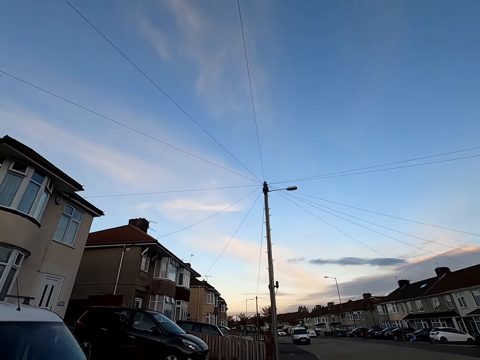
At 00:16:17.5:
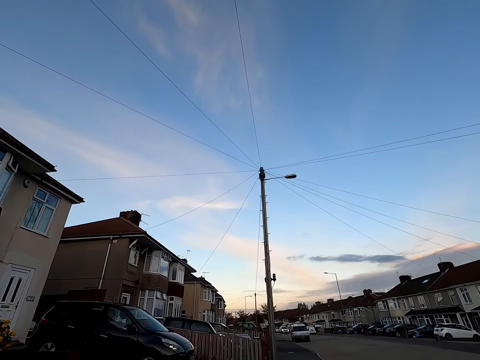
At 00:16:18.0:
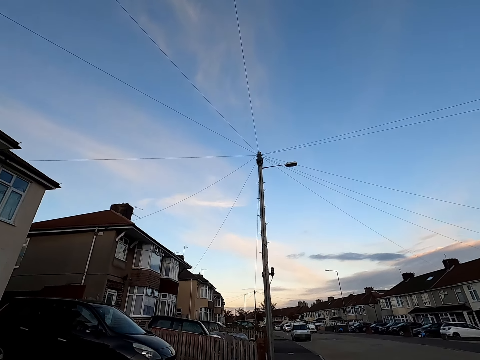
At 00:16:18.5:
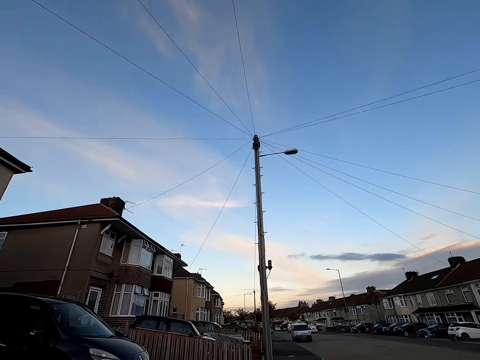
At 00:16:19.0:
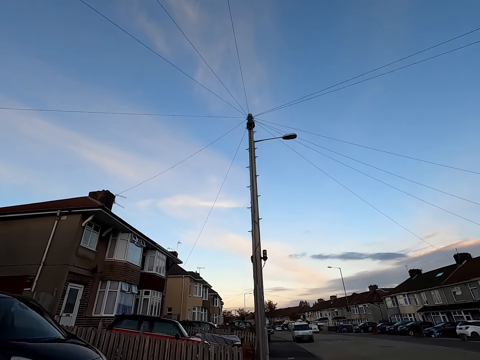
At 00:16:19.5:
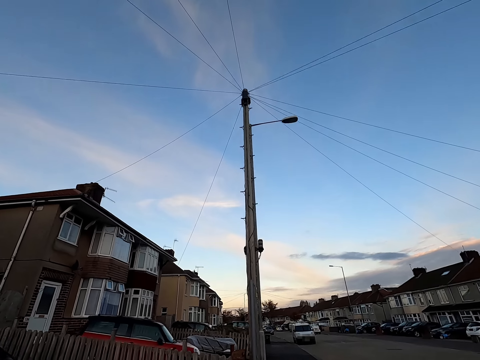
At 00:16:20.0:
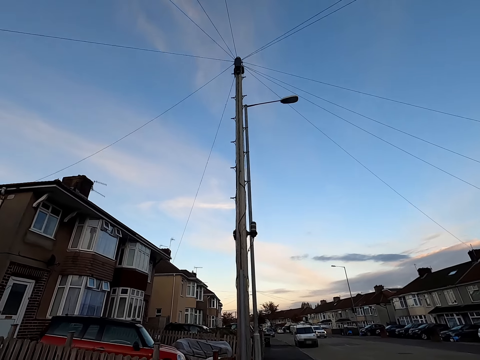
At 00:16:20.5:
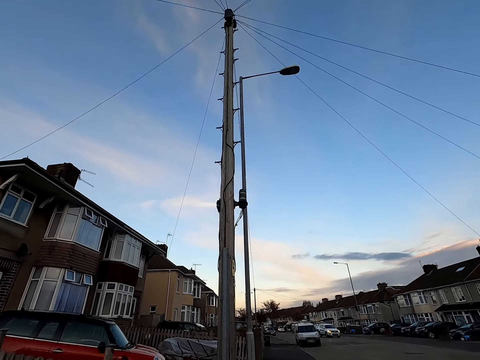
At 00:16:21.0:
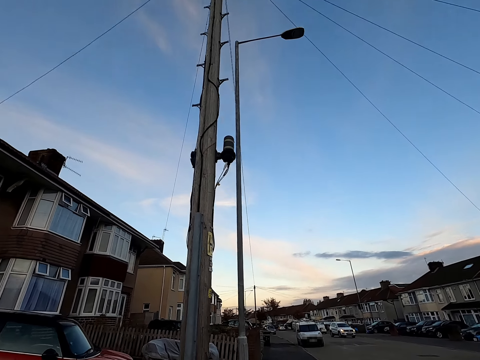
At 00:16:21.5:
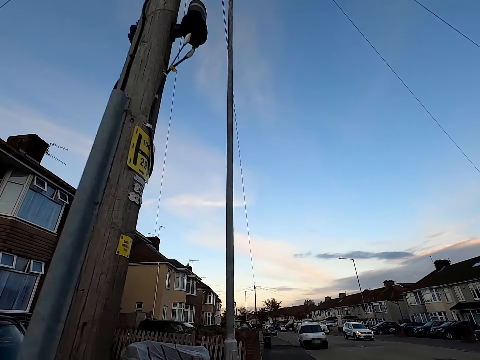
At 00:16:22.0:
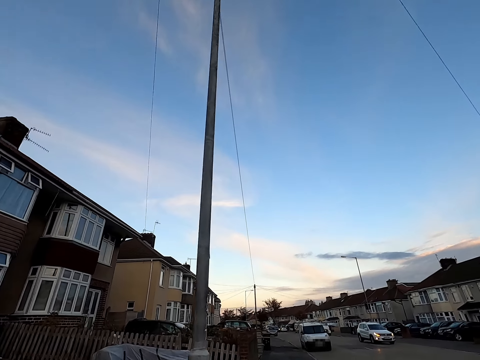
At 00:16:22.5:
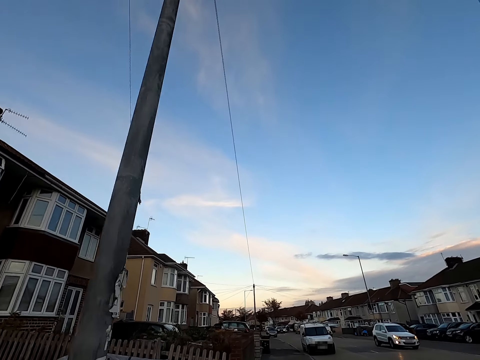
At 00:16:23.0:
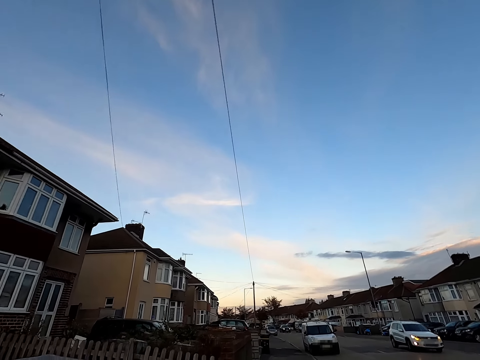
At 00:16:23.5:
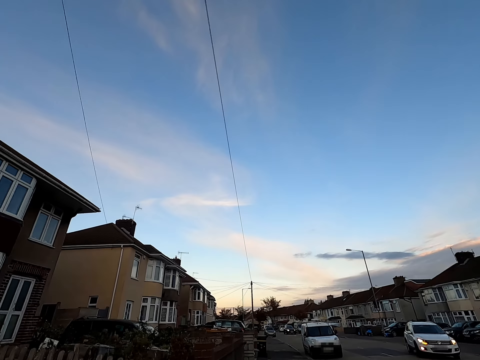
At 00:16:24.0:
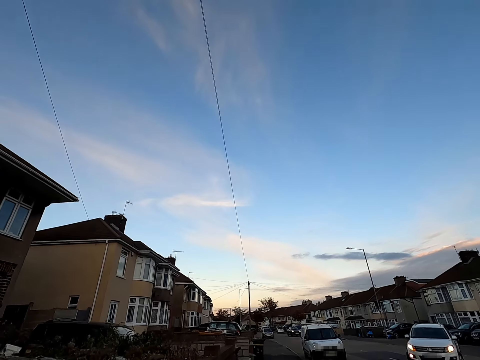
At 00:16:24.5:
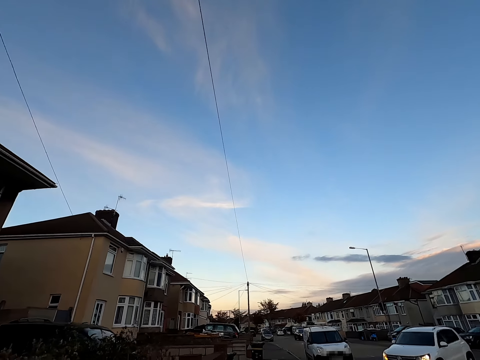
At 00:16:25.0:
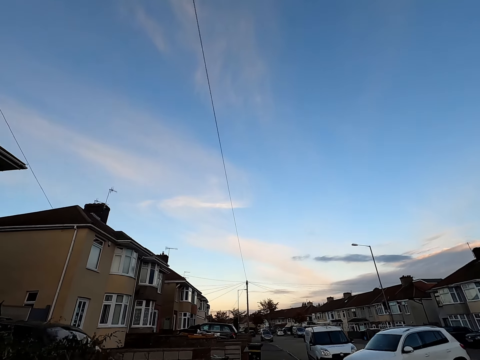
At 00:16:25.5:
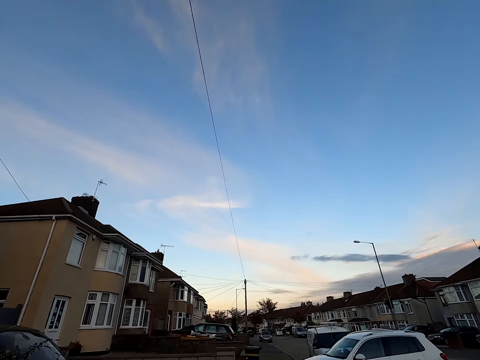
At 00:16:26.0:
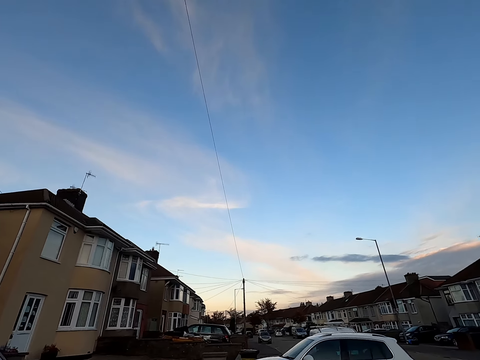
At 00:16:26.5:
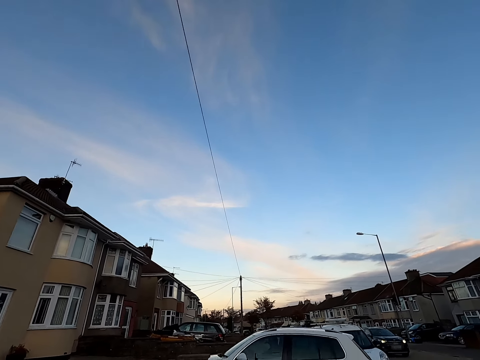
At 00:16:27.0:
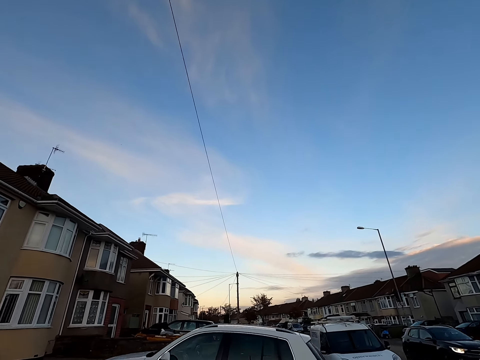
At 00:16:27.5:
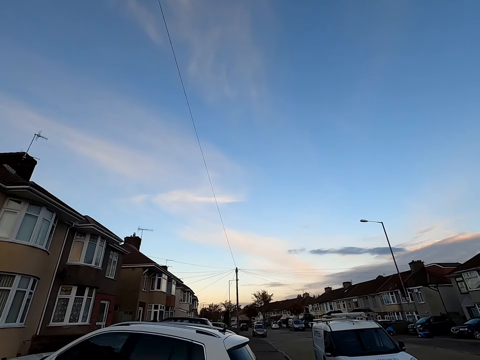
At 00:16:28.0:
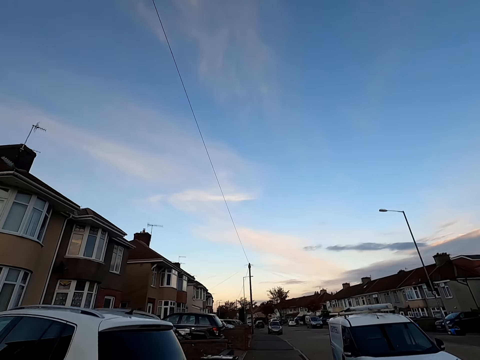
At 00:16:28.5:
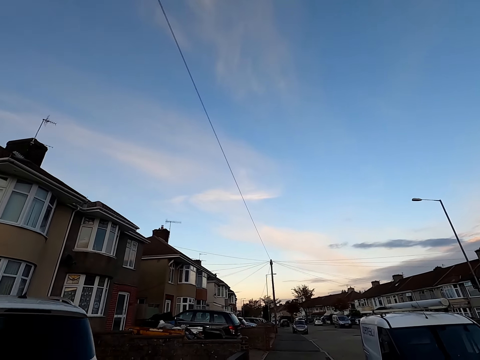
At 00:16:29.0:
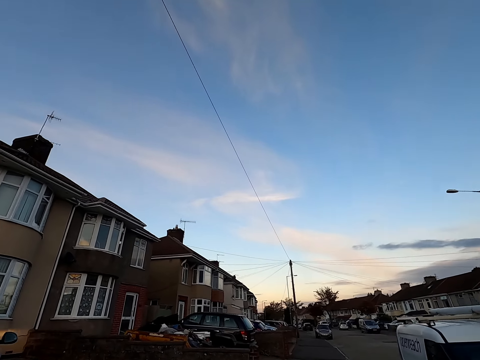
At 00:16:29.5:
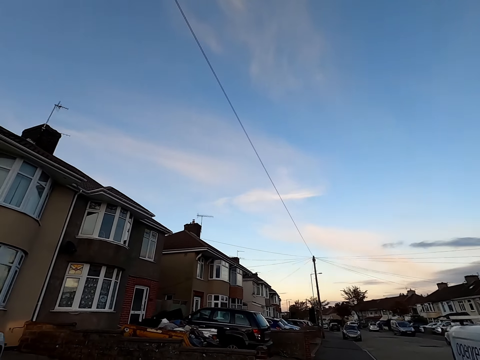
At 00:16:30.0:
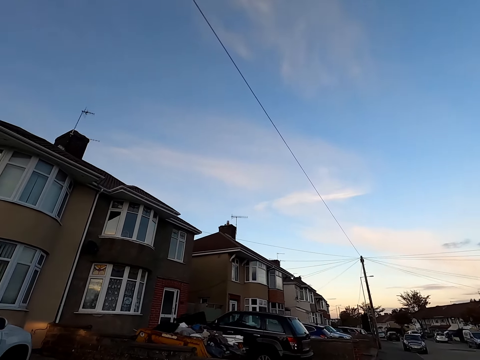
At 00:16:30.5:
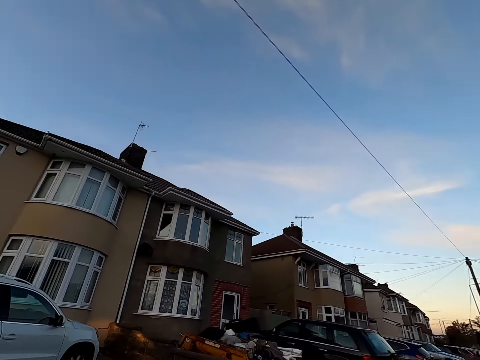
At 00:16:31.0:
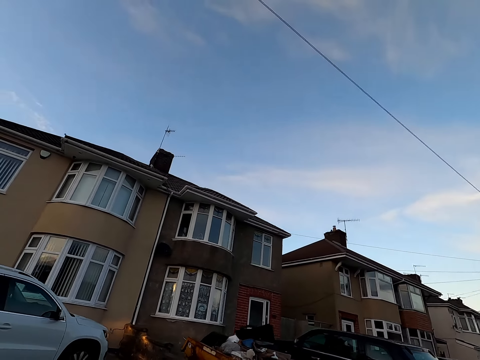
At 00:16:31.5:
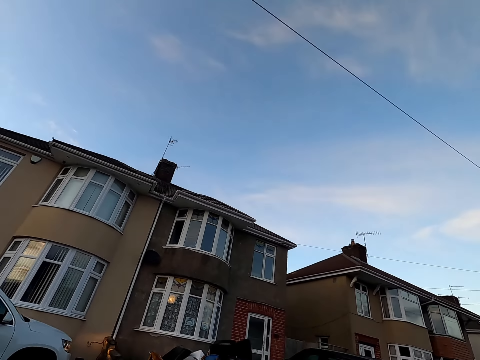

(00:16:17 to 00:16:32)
A car drives past the camera wearer.

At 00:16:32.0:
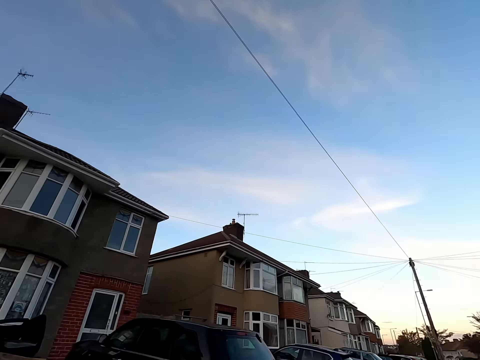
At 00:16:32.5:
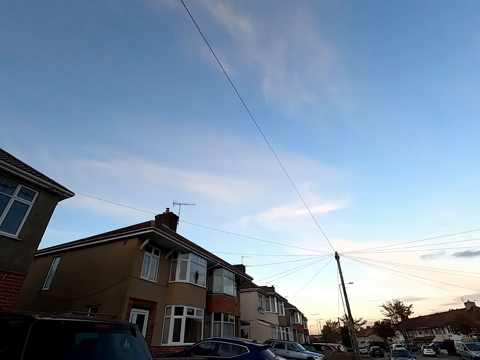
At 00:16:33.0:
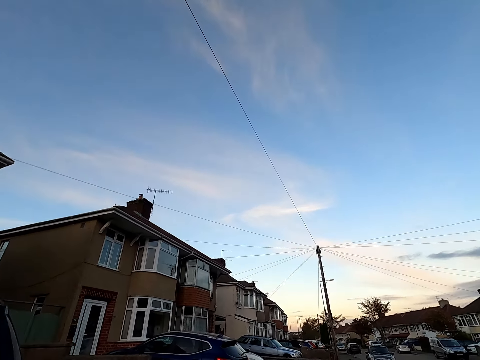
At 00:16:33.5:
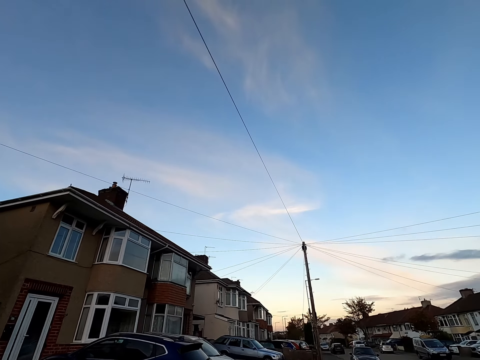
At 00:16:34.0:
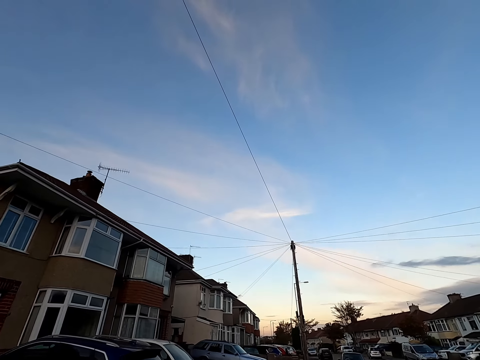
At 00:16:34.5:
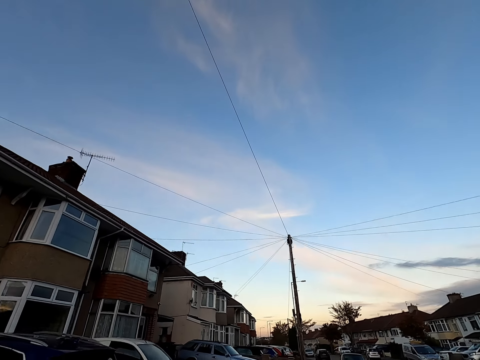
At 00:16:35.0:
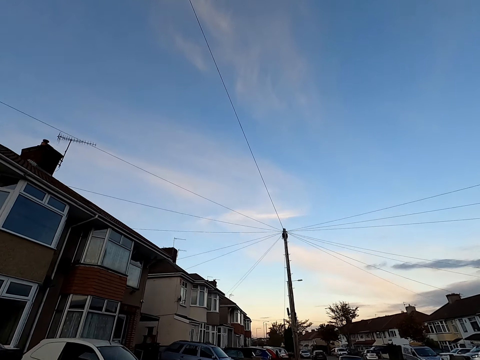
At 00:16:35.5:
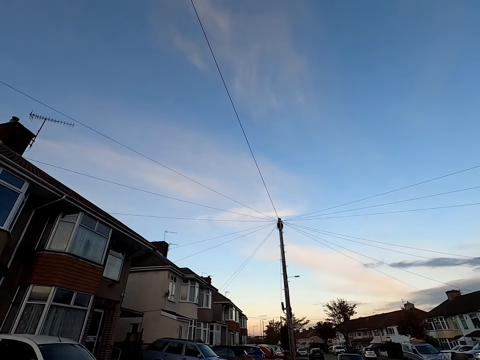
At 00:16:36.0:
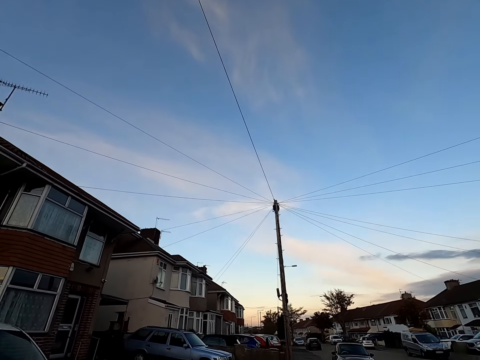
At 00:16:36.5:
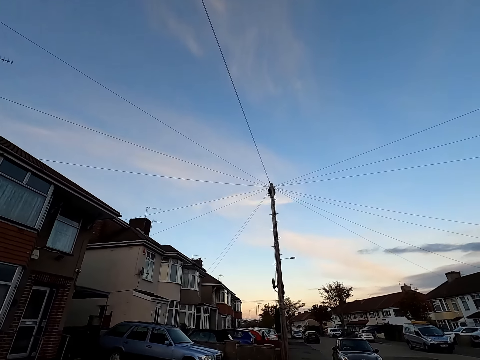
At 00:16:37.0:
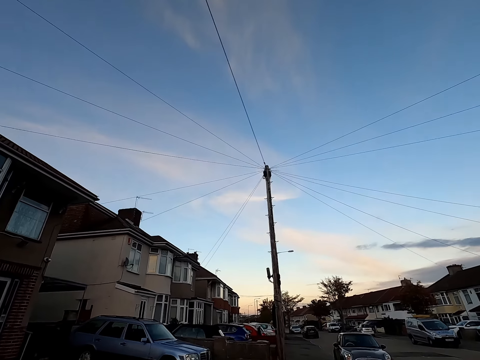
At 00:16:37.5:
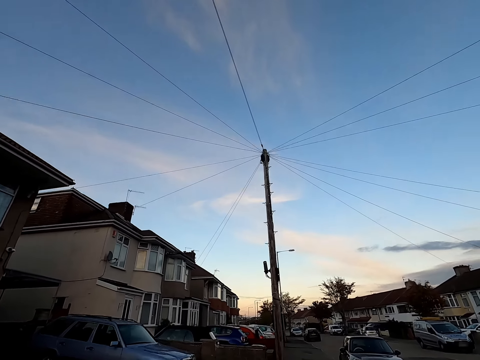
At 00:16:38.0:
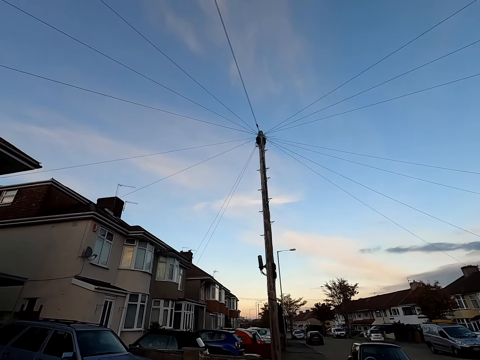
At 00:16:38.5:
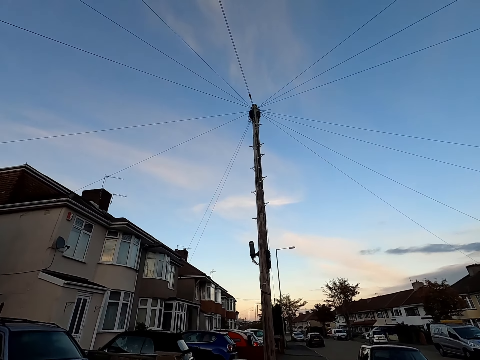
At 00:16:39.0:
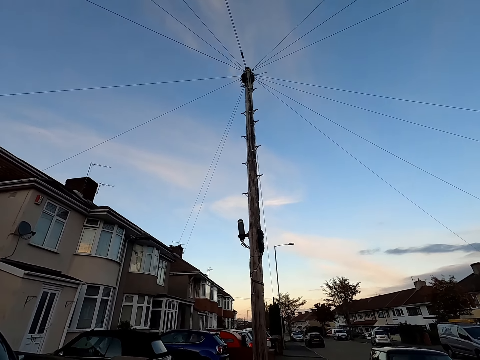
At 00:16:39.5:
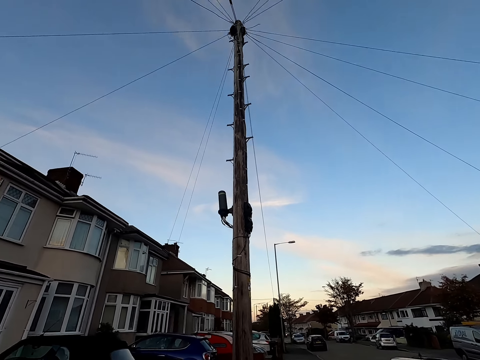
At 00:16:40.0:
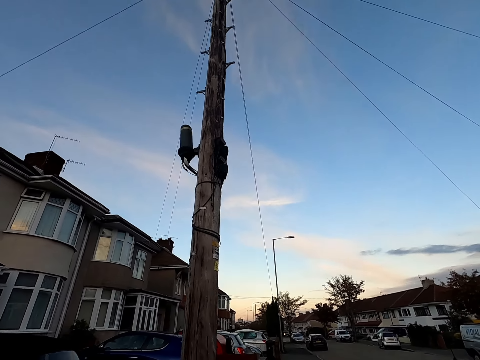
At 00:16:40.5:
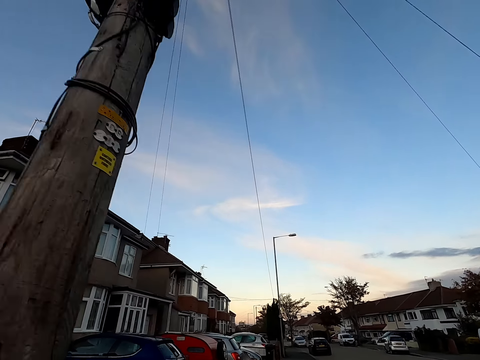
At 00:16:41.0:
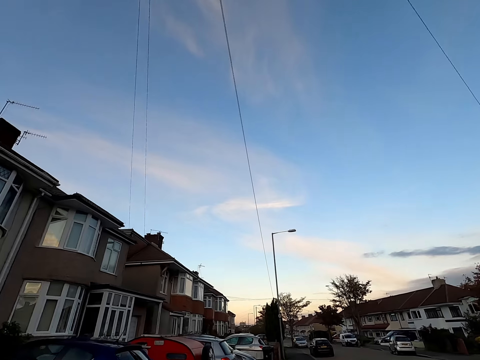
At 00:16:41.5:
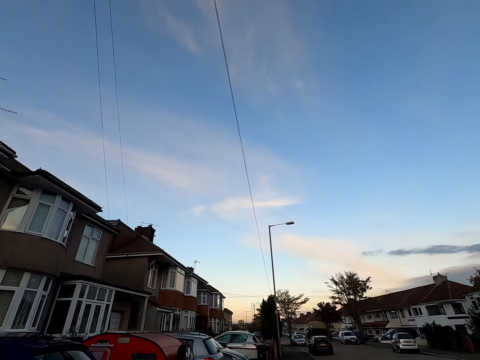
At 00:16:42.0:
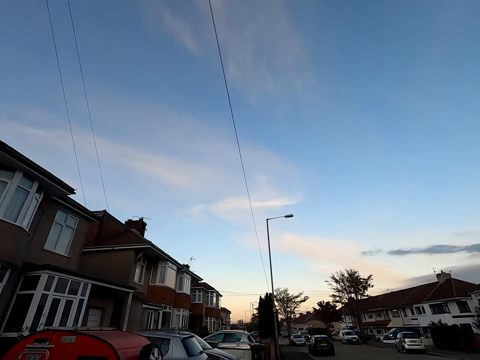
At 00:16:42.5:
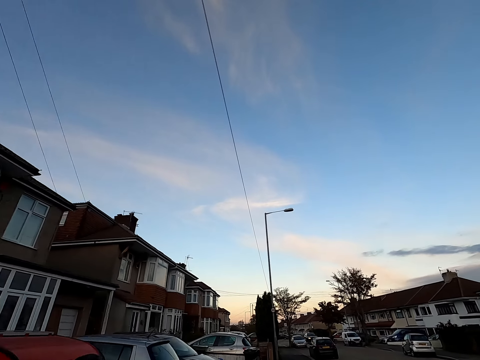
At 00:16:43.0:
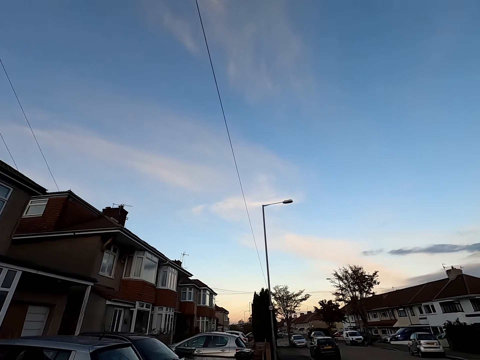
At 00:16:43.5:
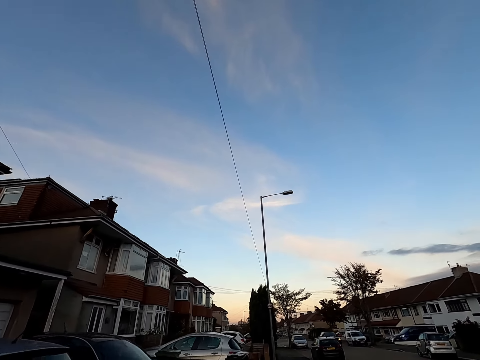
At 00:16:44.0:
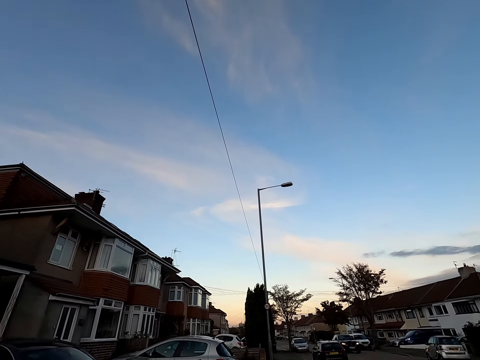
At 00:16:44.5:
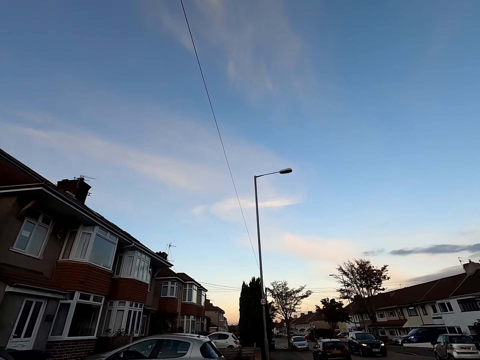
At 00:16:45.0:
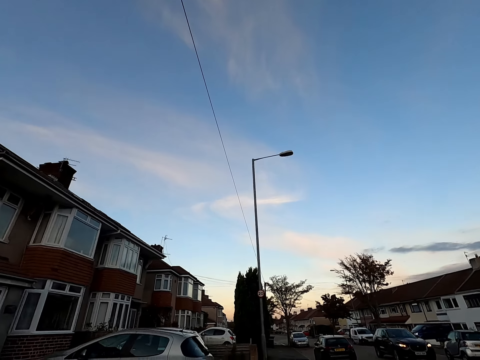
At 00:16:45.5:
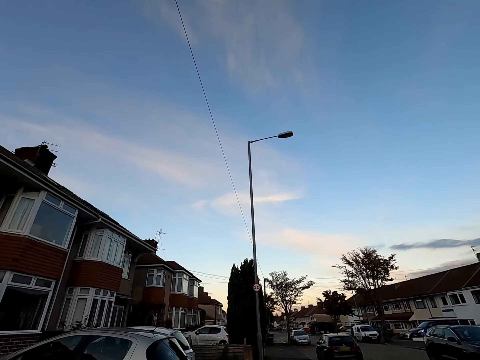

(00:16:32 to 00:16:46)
A car drives past the camera wearer.
